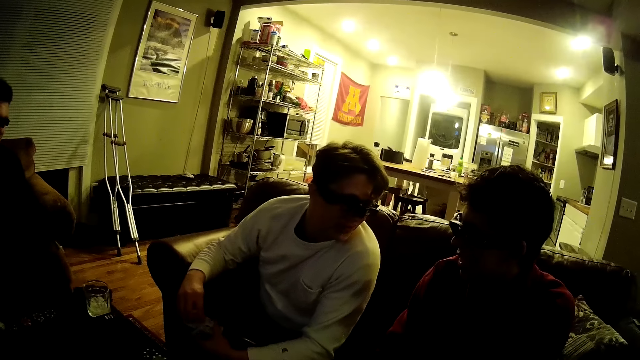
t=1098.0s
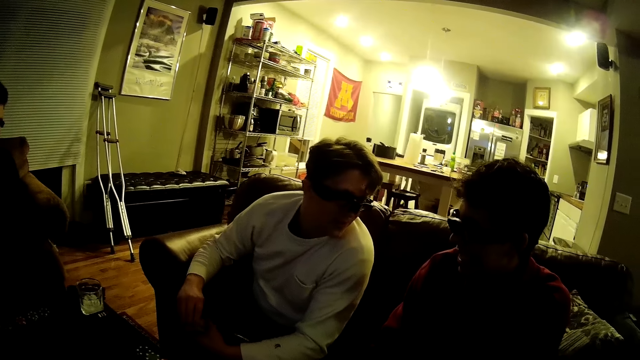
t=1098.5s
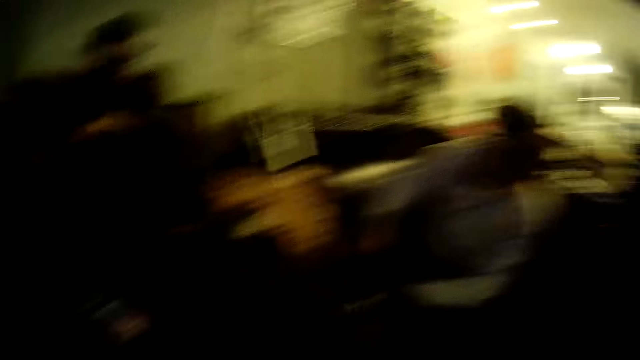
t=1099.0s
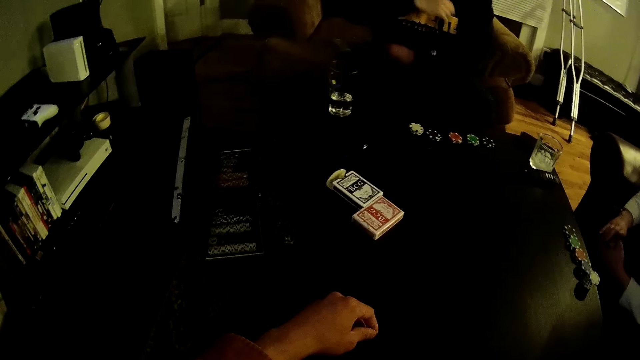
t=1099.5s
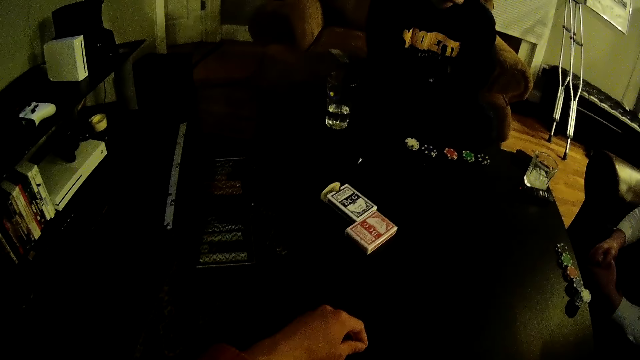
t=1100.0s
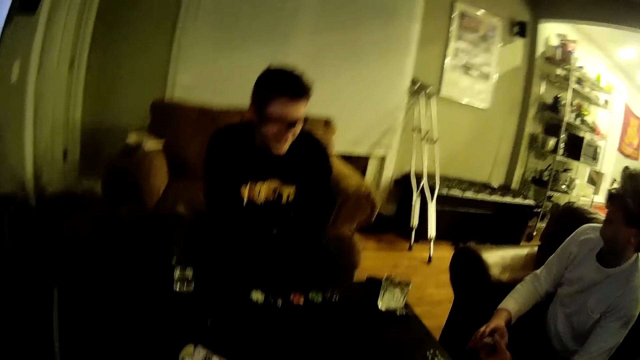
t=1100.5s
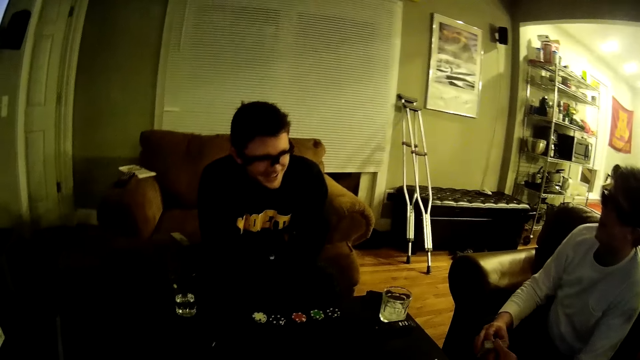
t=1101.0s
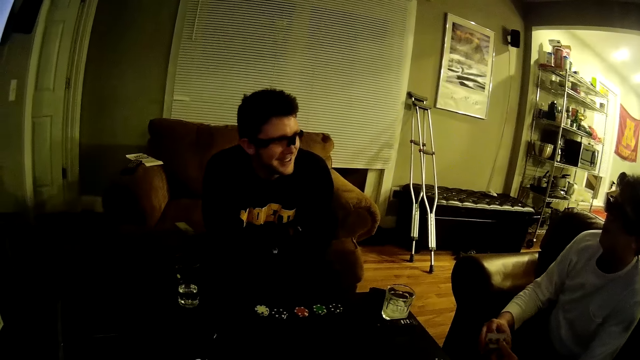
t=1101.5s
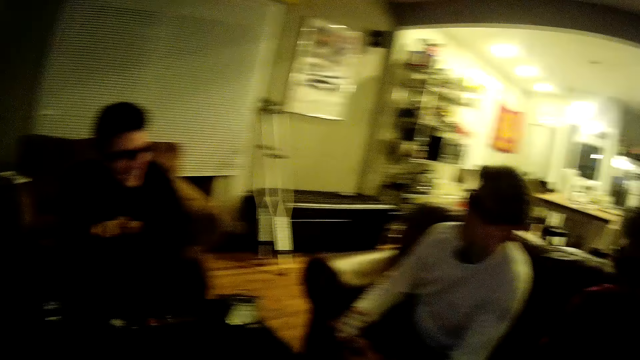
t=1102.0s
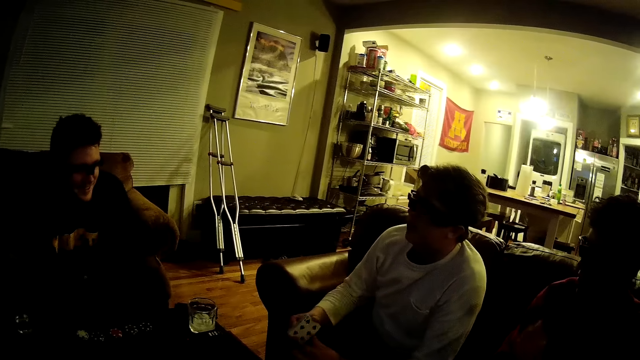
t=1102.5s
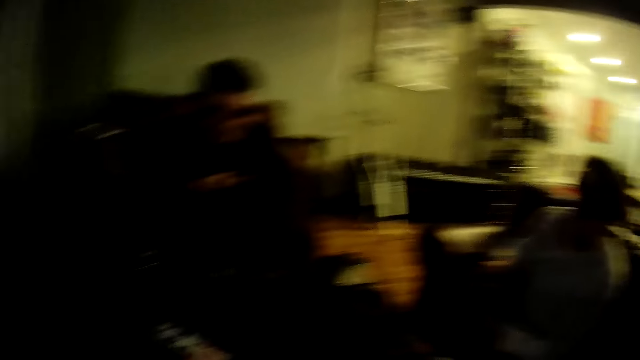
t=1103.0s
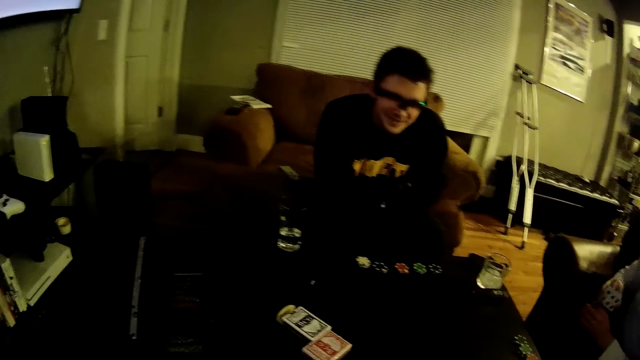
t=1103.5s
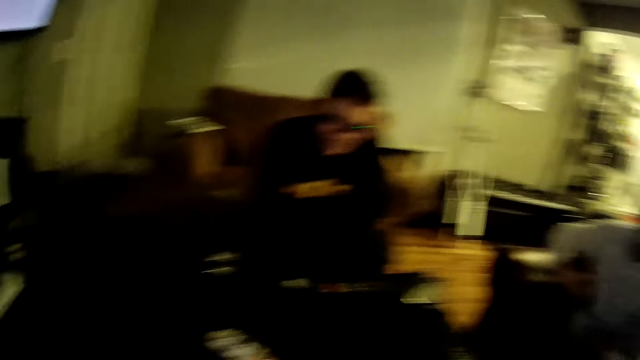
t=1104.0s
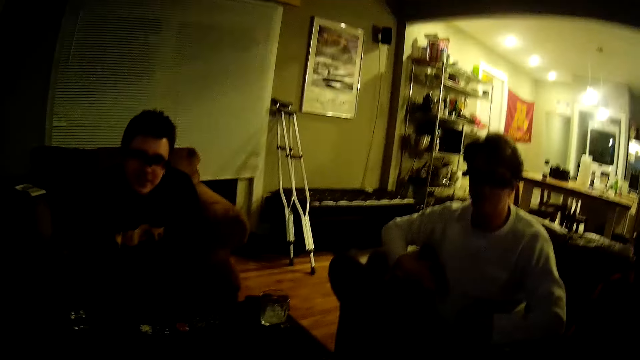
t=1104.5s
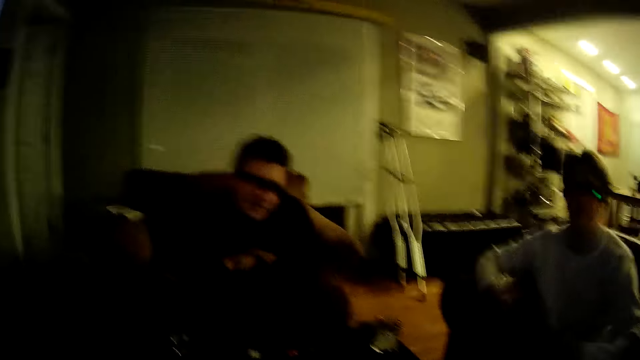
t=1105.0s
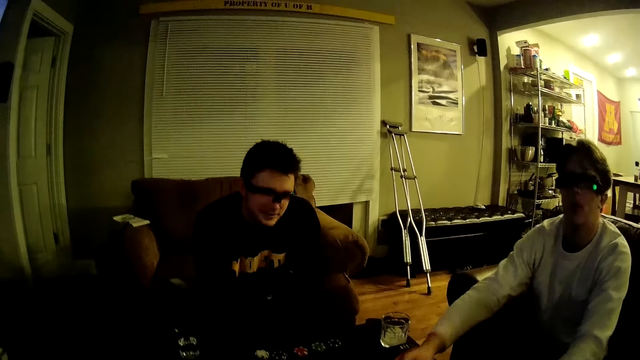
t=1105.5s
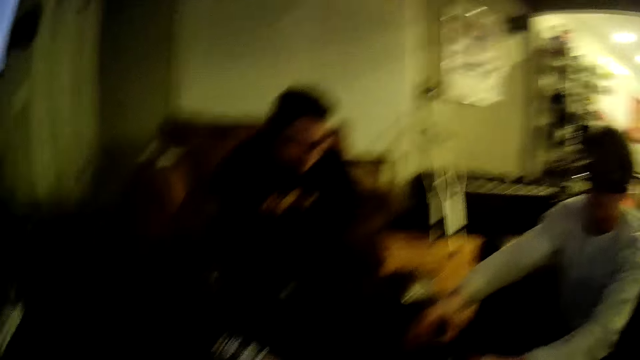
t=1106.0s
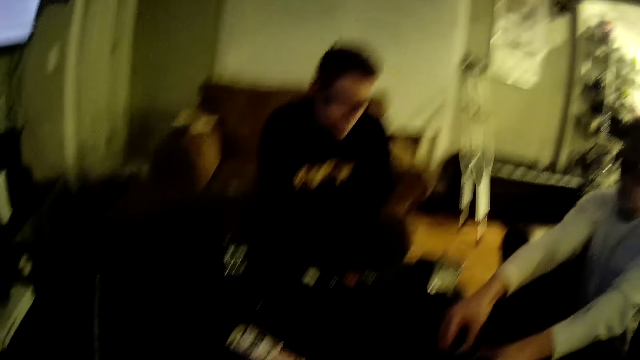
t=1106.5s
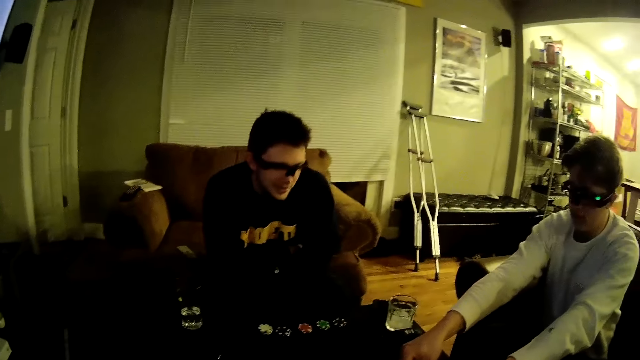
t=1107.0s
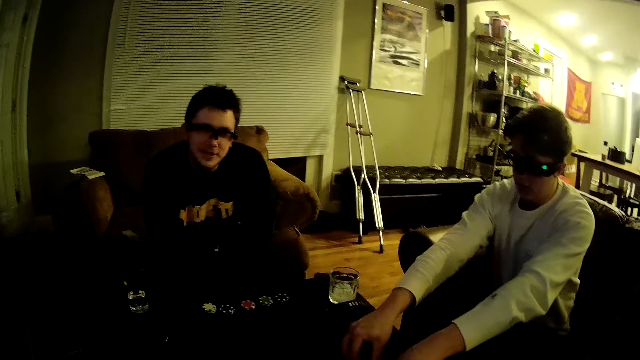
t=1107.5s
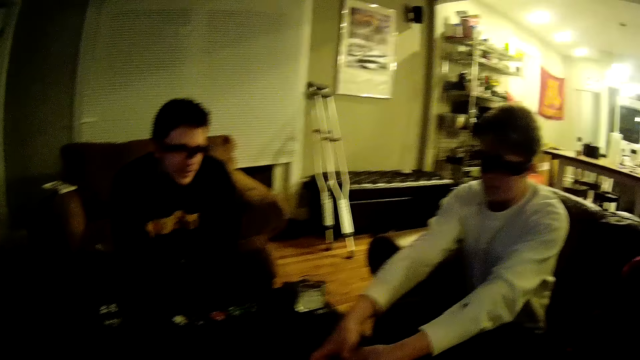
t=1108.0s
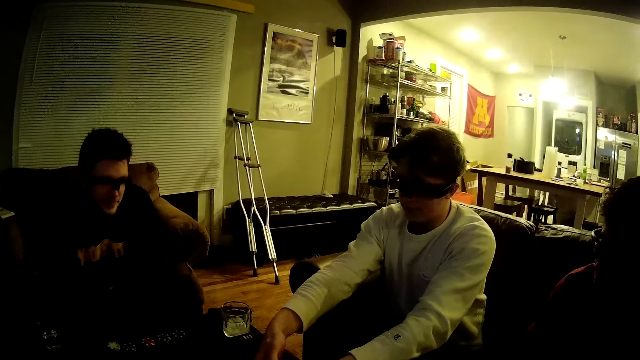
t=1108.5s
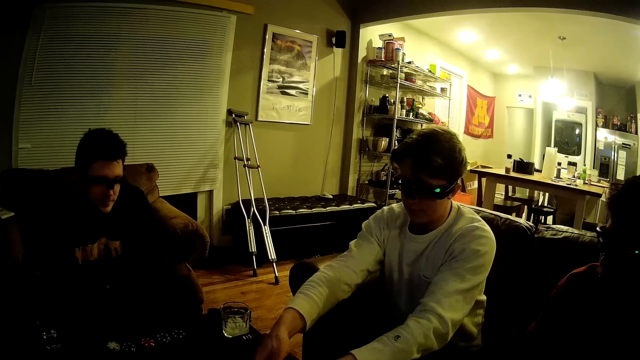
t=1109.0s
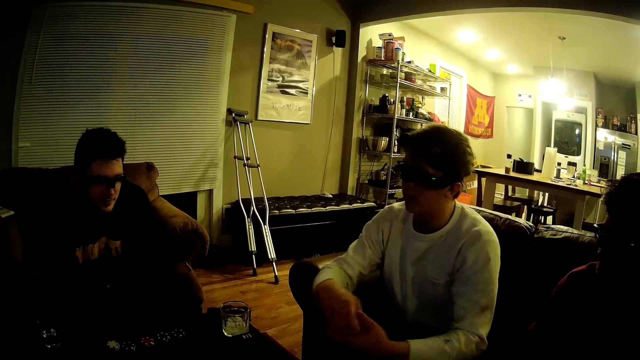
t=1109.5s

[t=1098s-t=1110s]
A man dialogues with another man. The camera wearer looks around. The first man dialogues with a third man. The camera wearer dialogues with the first man. Another man shuffles the cards.

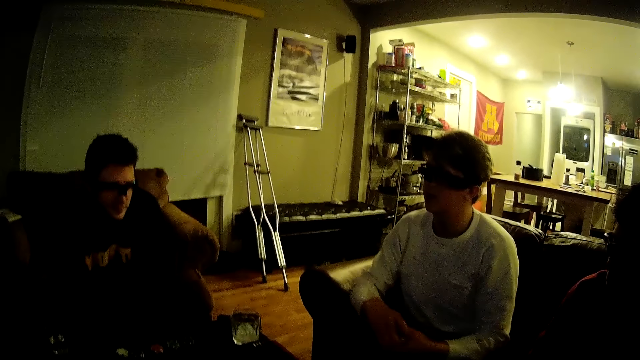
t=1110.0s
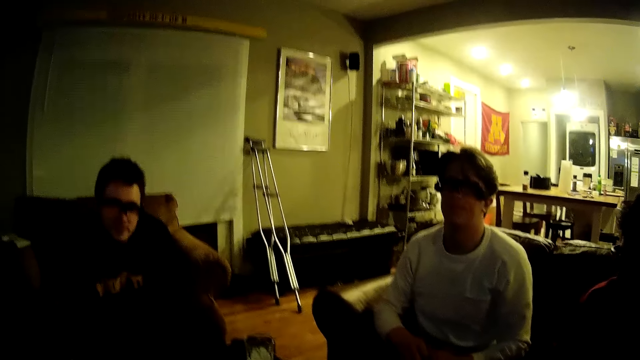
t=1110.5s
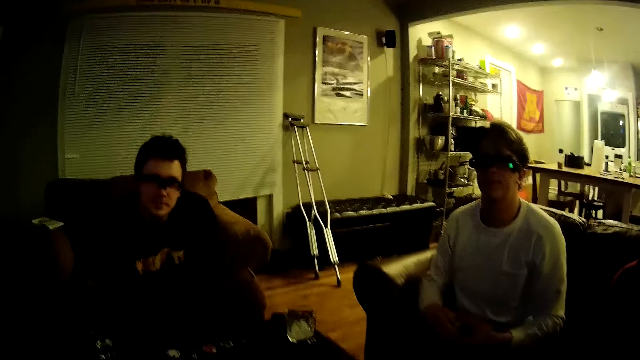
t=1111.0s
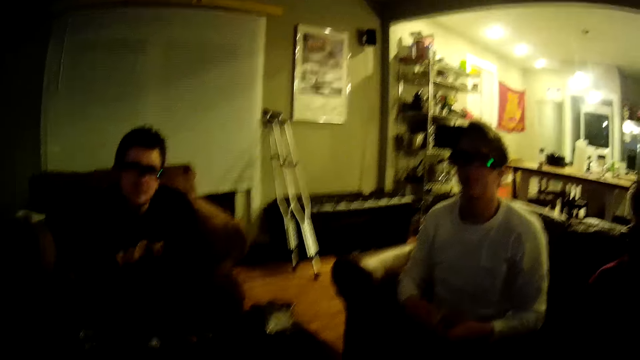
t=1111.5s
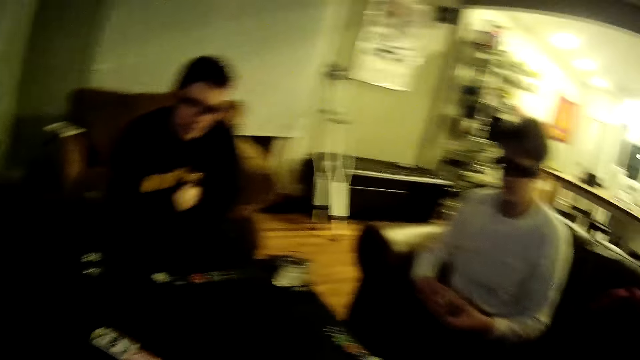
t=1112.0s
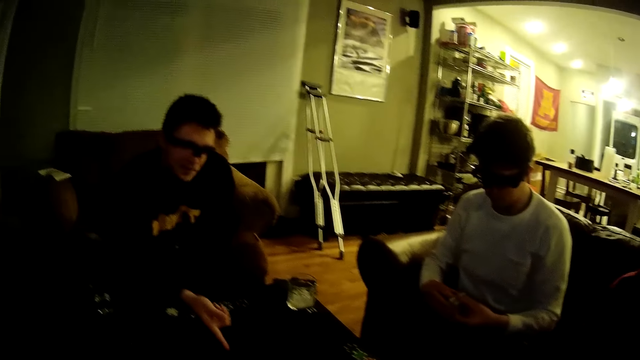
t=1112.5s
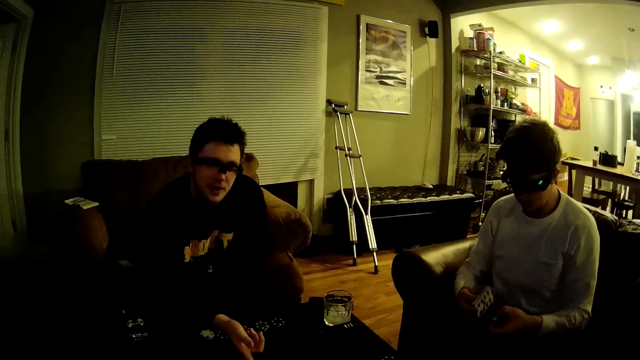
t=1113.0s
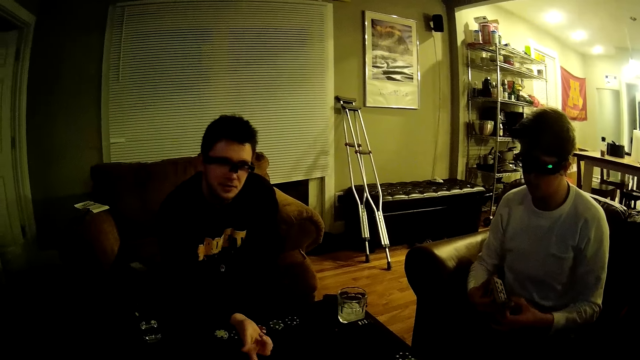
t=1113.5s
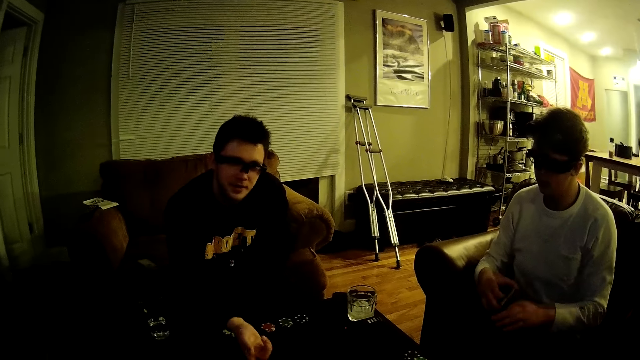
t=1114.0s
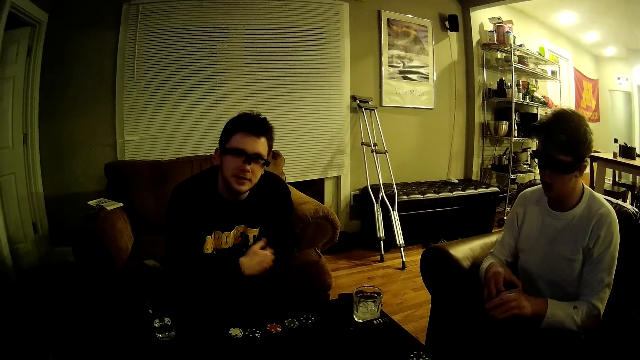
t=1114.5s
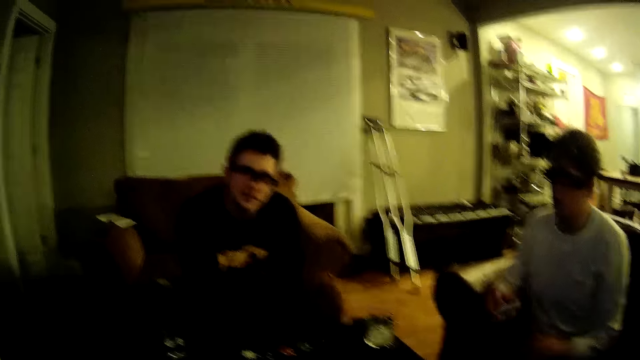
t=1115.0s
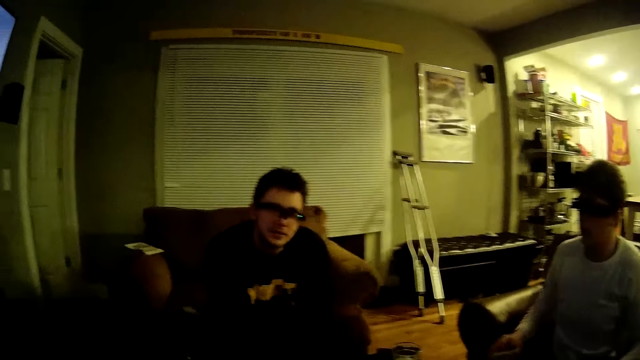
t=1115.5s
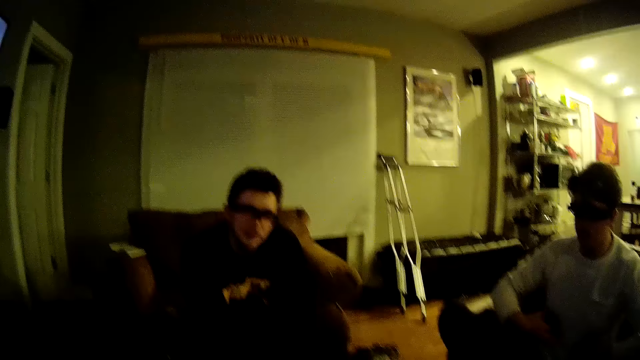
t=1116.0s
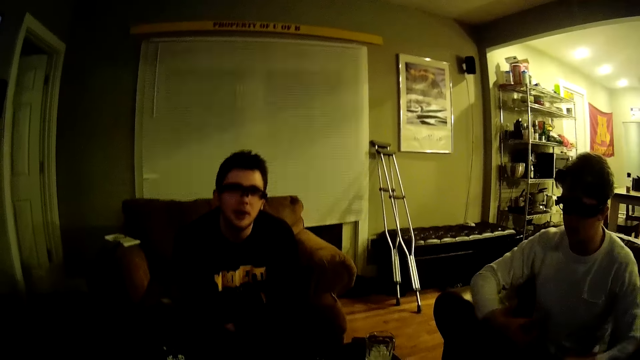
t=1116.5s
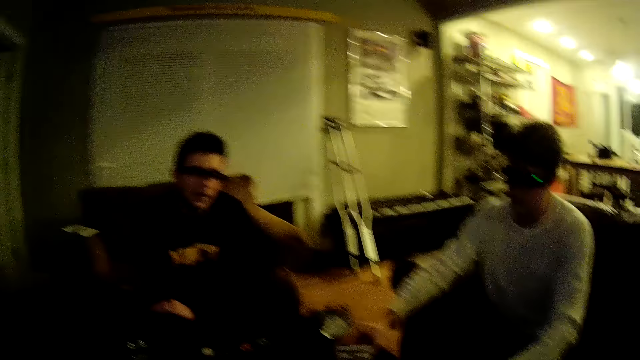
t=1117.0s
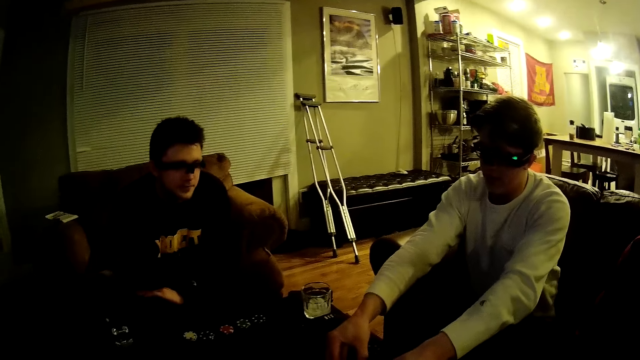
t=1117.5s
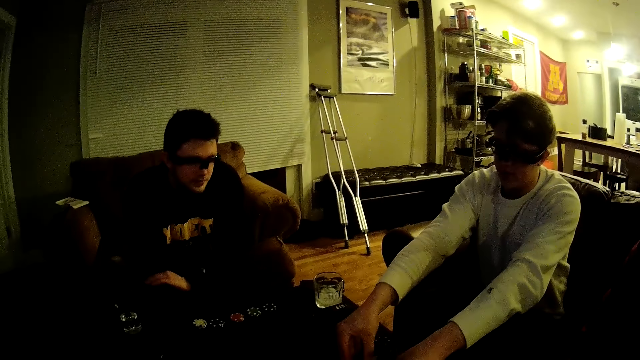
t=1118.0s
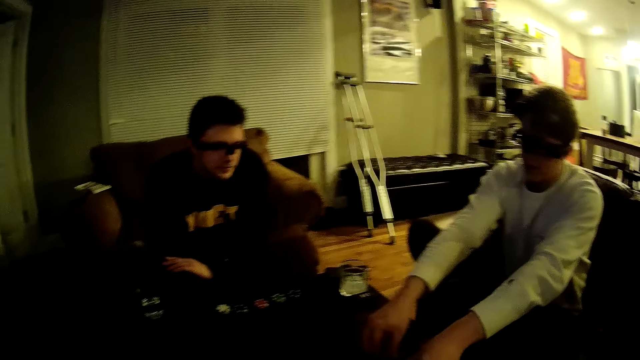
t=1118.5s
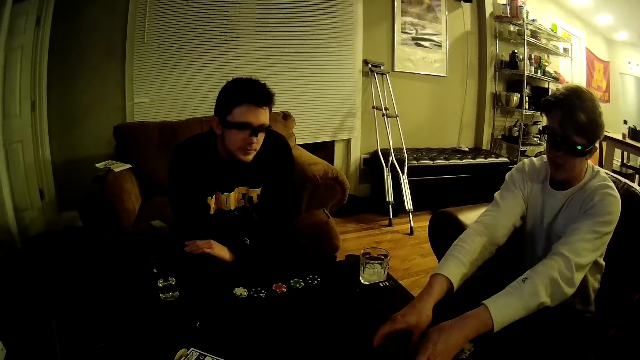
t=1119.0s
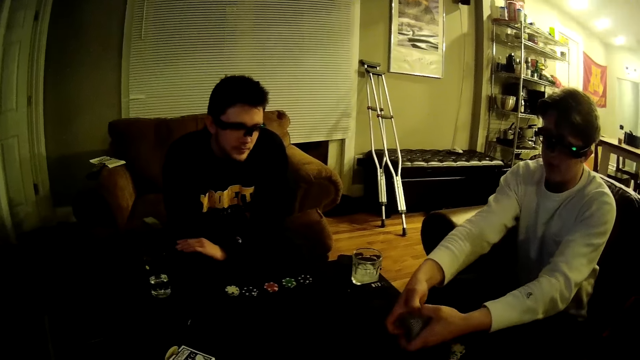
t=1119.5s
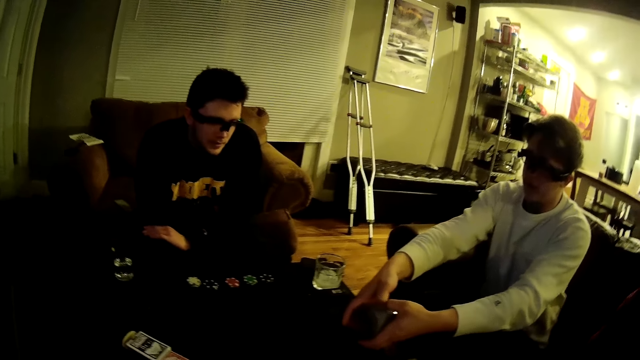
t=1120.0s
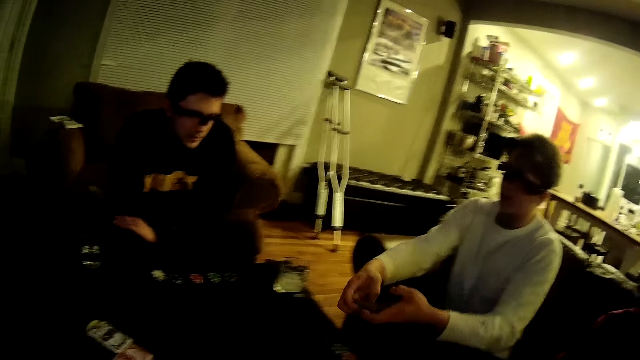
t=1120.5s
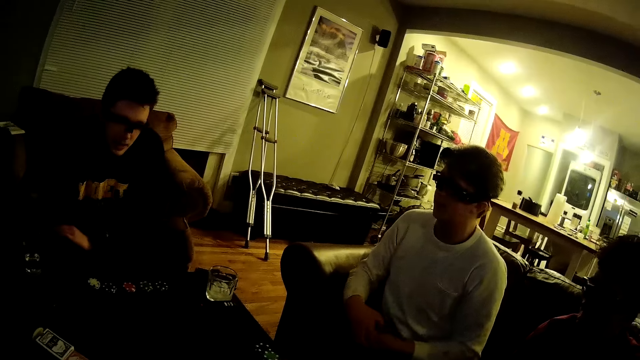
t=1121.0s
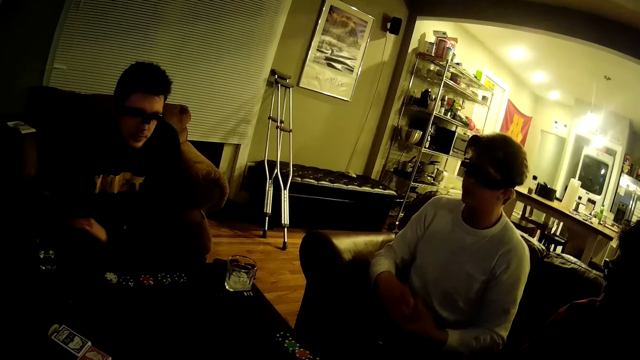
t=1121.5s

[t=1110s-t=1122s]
The camera wearer dialogues with a man. Another man dialogues with the camera wearer.
